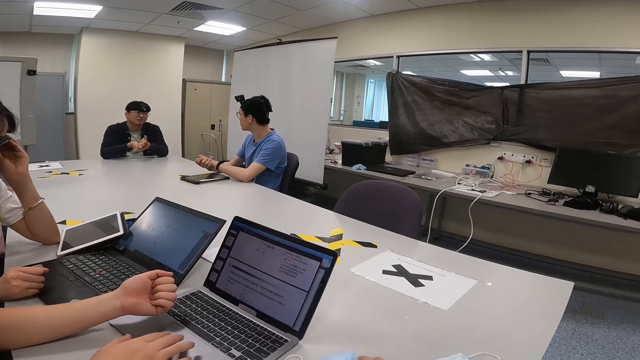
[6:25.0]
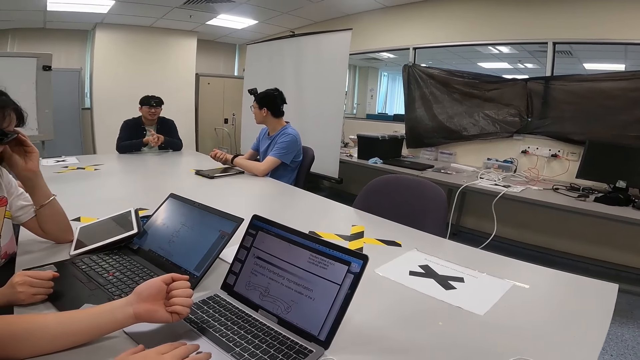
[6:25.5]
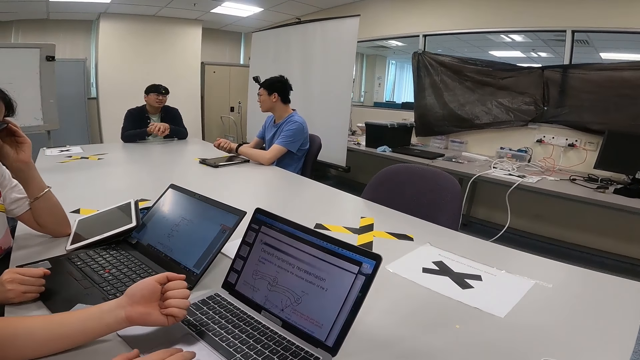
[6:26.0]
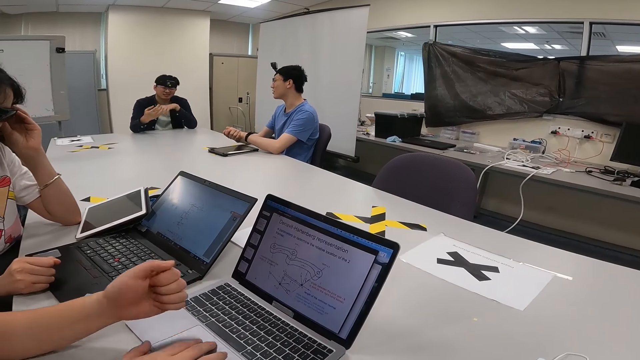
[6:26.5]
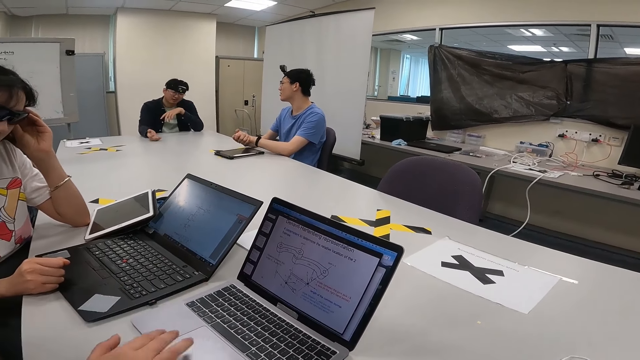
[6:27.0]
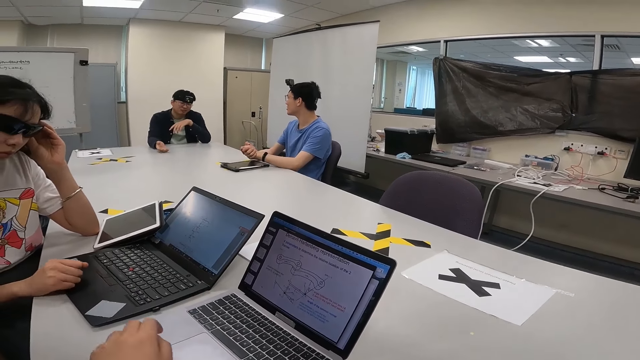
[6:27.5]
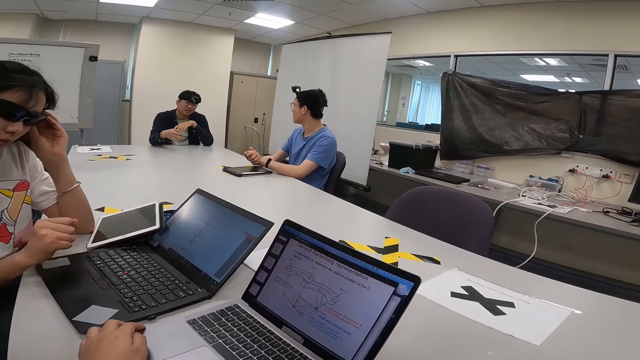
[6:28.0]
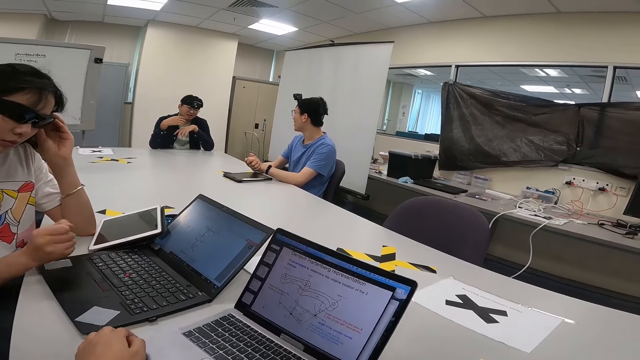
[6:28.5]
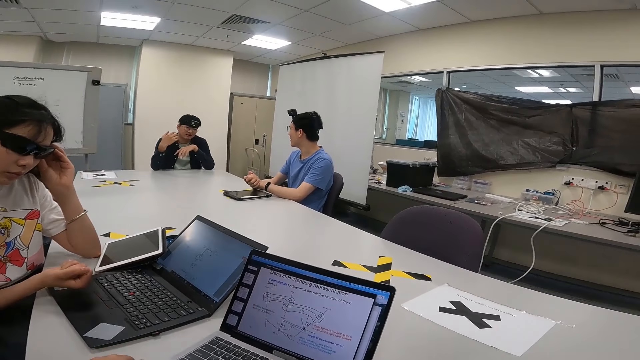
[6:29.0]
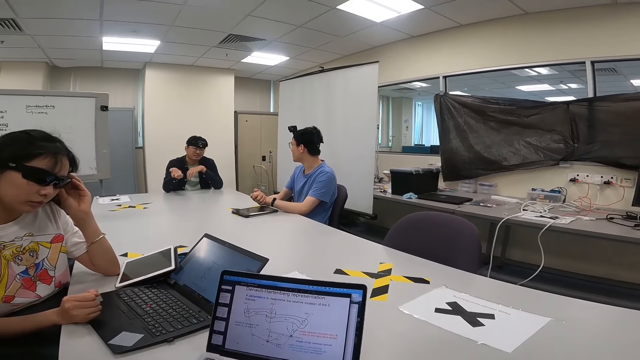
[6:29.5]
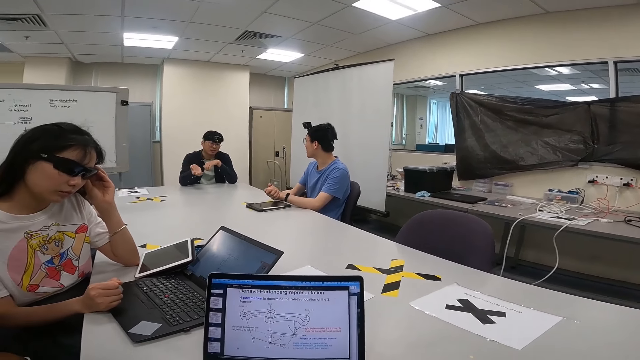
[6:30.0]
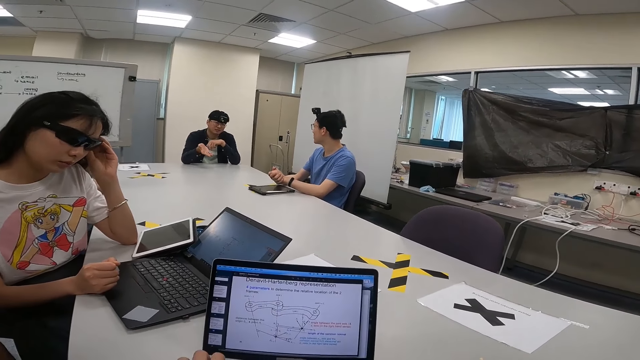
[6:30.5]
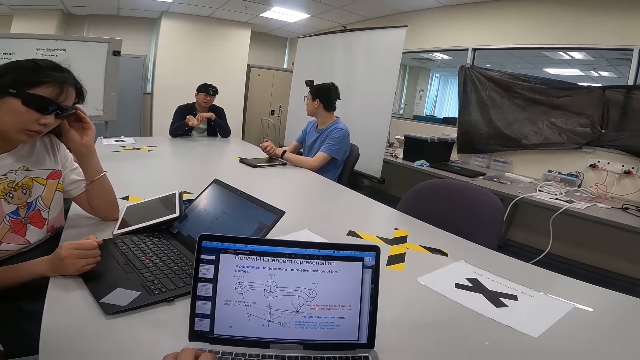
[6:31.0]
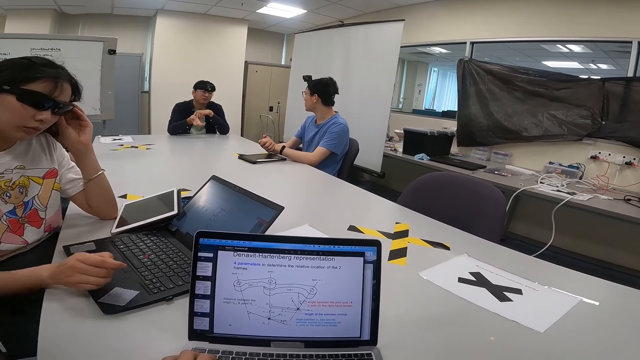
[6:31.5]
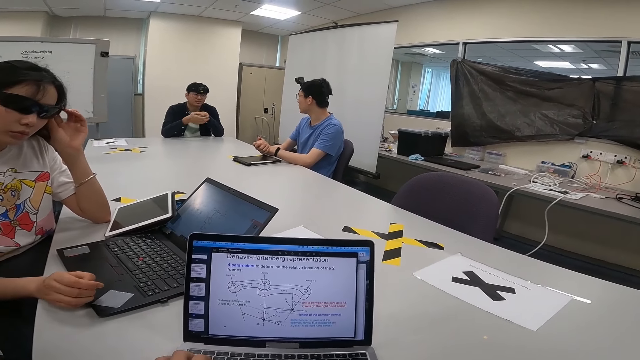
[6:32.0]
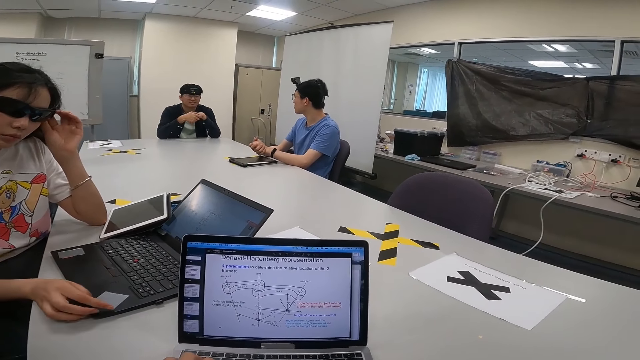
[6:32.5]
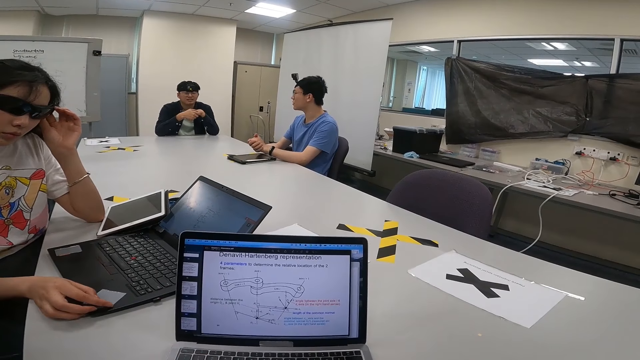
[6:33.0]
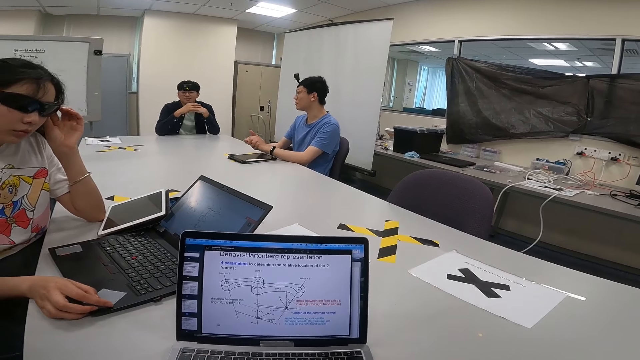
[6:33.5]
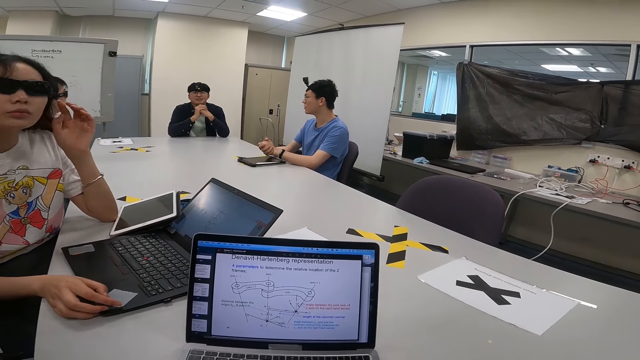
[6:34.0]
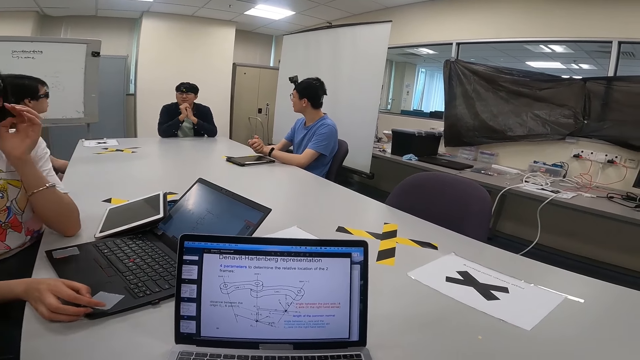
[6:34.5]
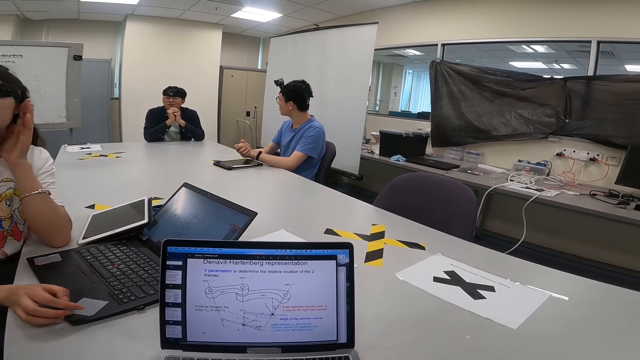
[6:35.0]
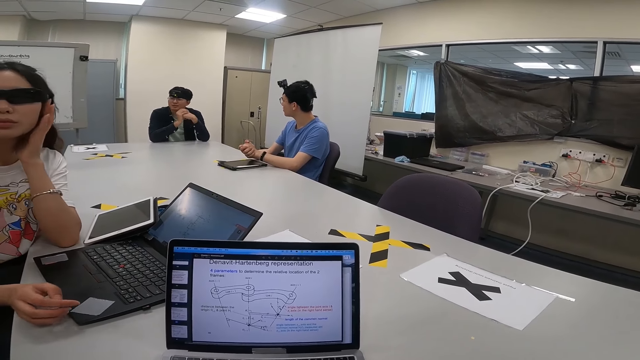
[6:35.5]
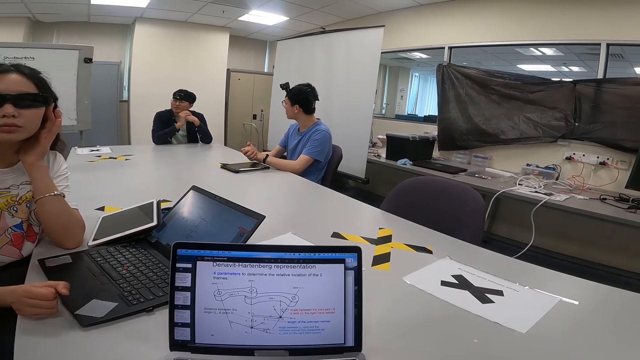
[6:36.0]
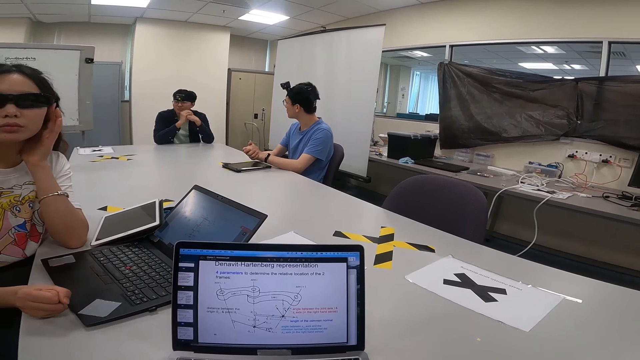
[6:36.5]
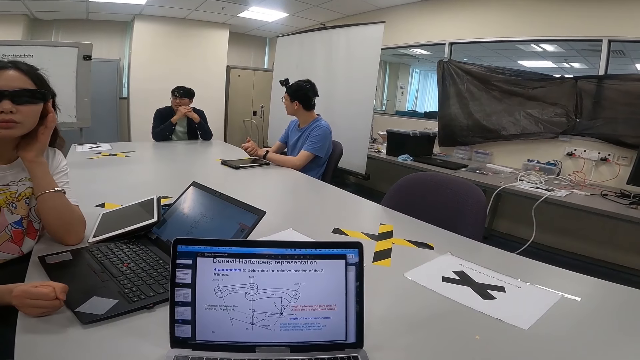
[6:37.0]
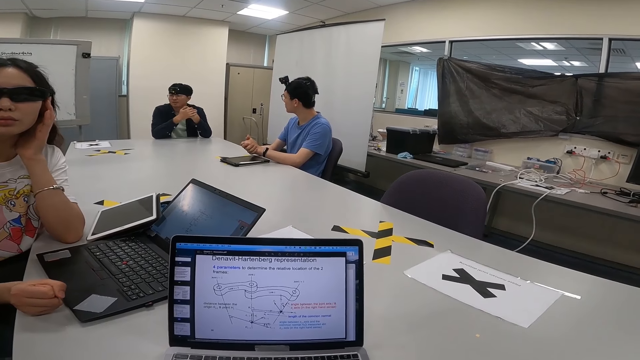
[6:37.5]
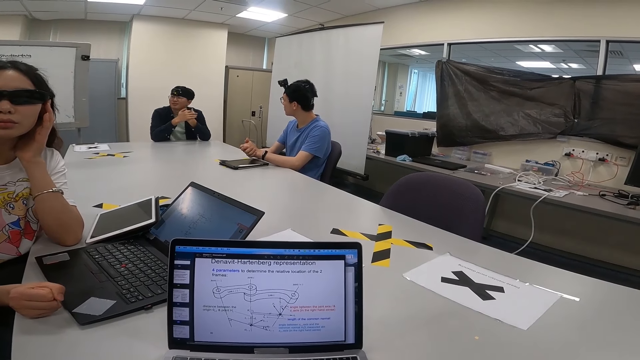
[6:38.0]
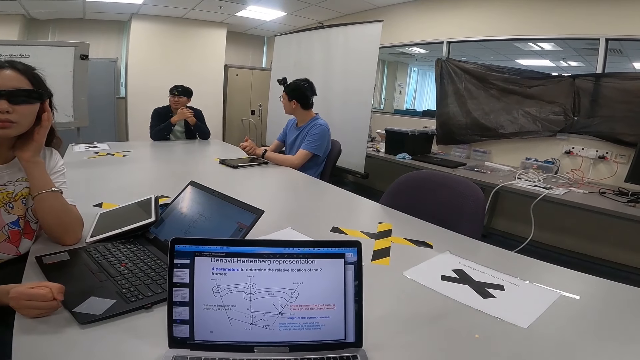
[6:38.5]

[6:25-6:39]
A lady twists her hand. The lady shakes hands. A man interacts with the camera wearer and another person.

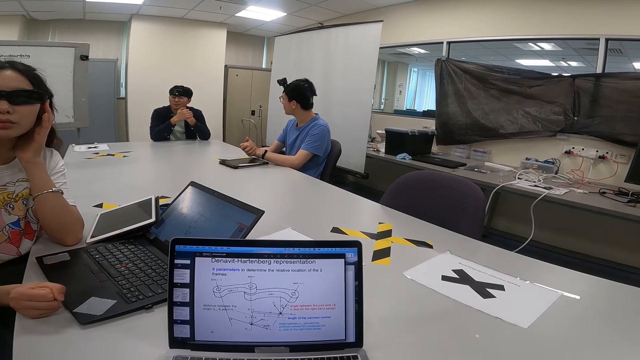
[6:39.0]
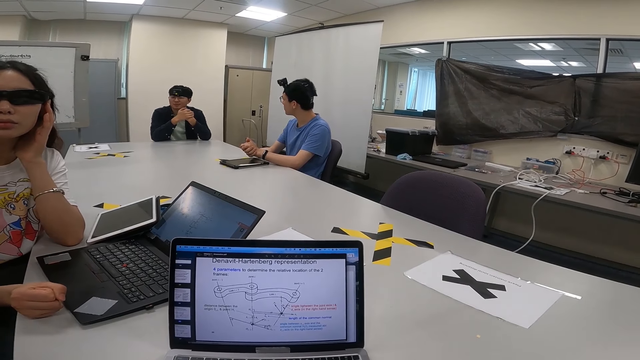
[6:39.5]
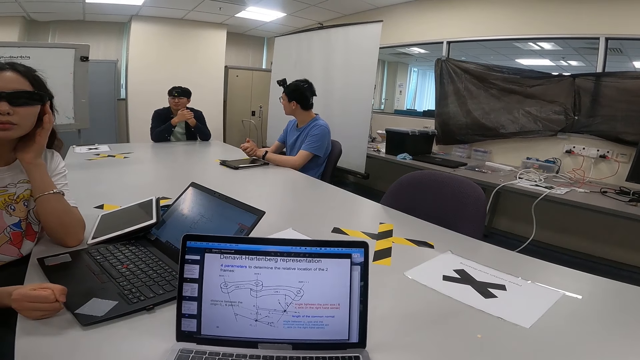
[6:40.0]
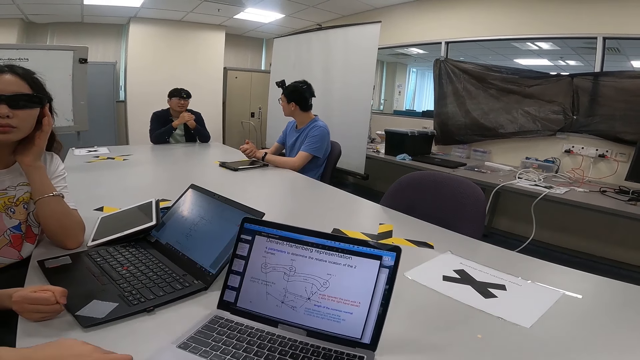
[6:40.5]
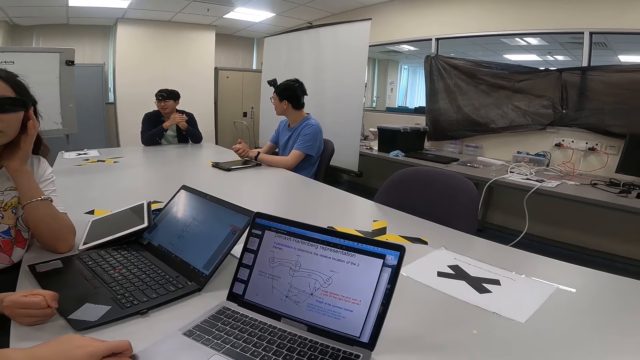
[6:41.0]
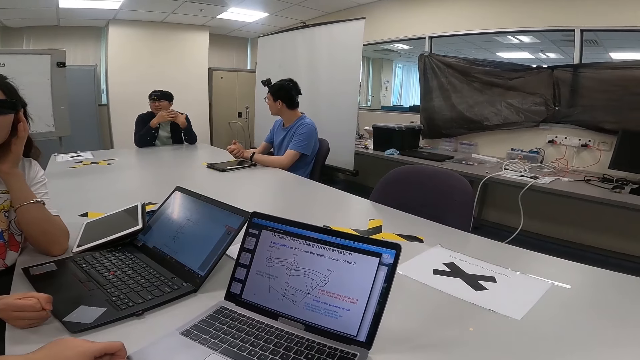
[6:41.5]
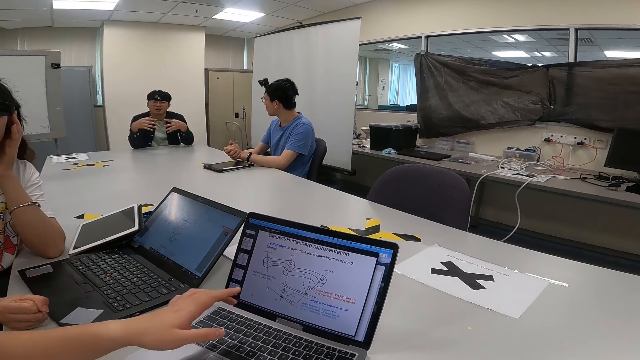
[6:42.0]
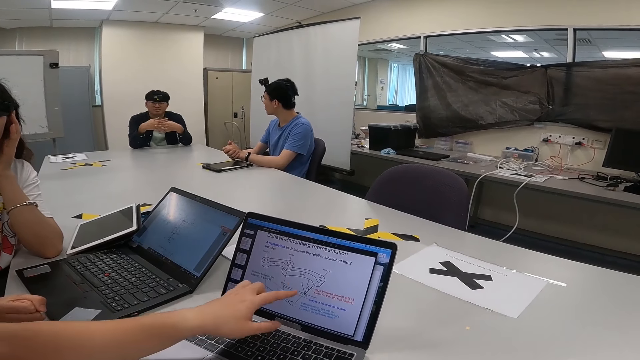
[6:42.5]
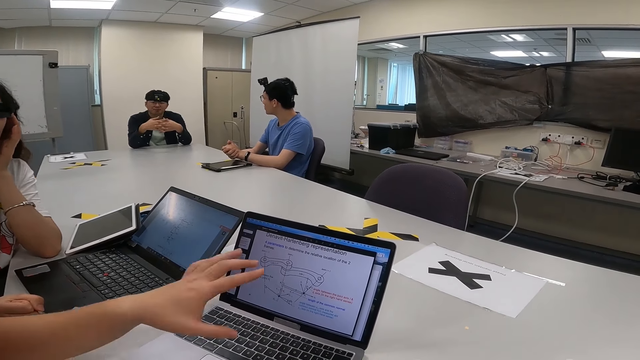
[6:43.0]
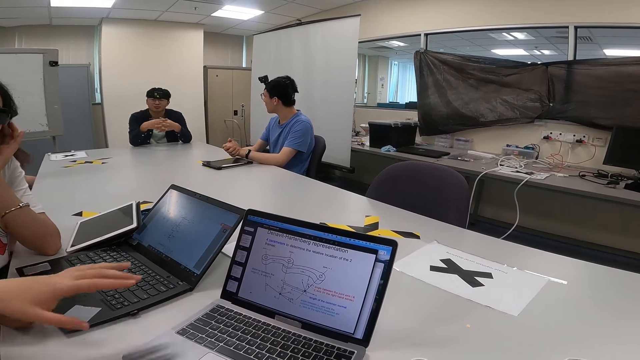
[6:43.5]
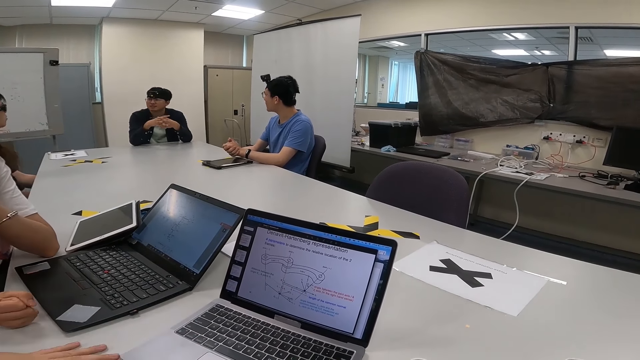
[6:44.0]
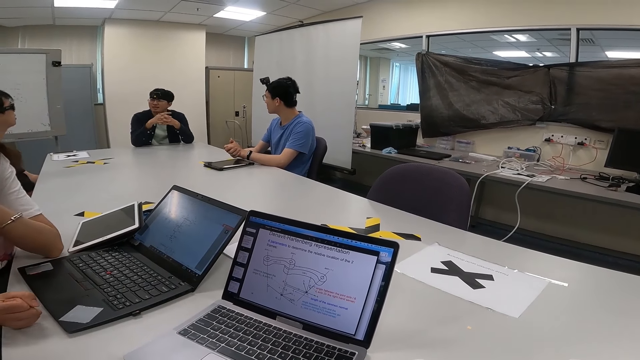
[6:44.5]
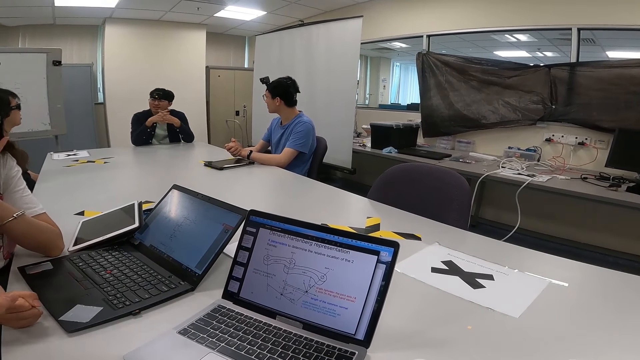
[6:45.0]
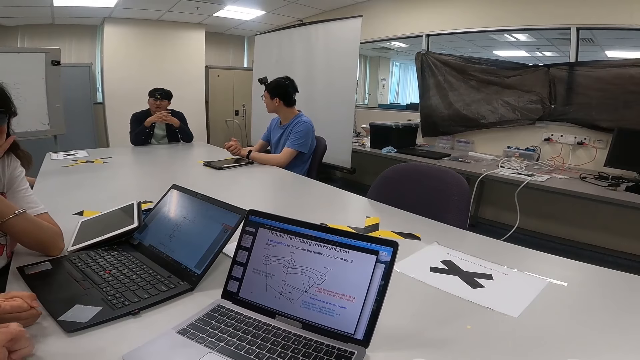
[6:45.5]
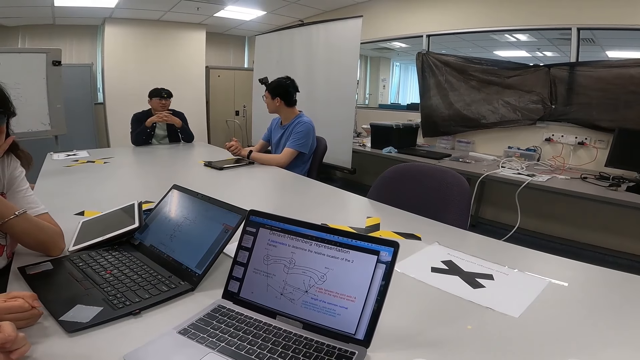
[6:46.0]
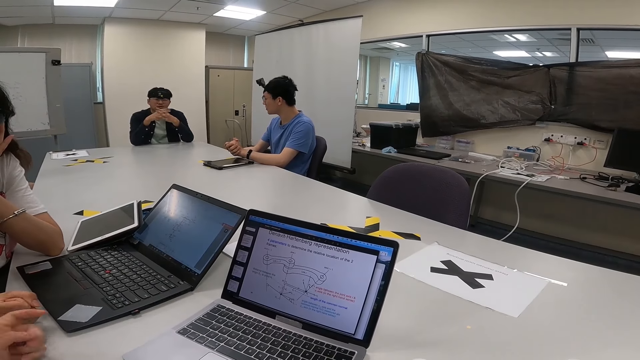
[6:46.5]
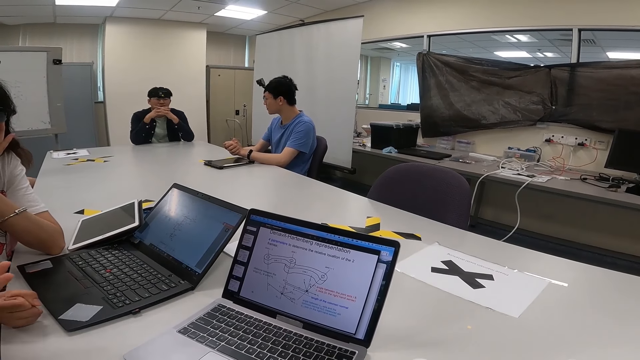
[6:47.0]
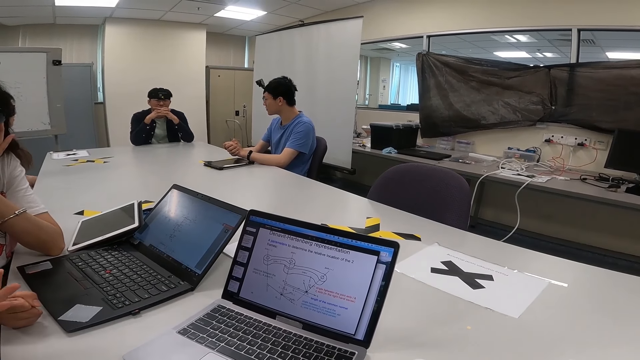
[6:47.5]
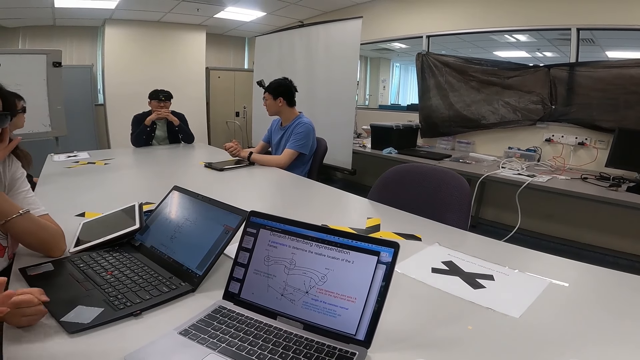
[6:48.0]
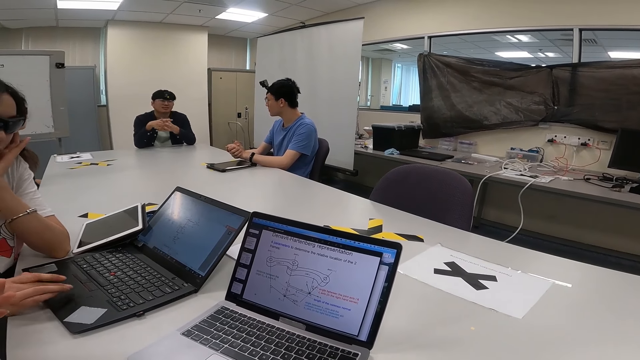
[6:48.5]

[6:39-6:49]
A man points at the monitor. The man interacts with another person.
